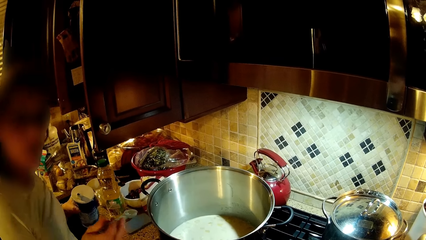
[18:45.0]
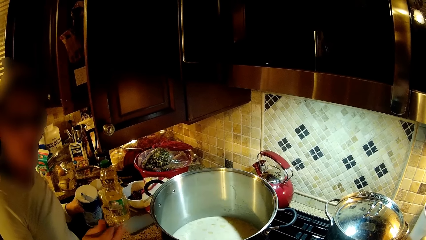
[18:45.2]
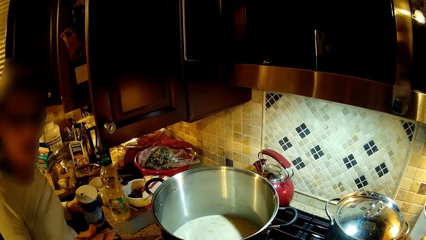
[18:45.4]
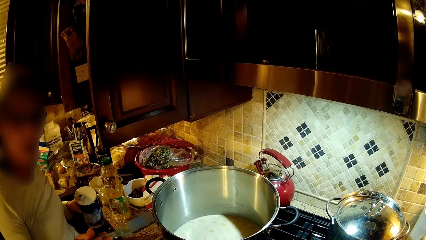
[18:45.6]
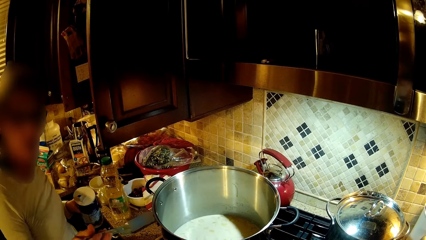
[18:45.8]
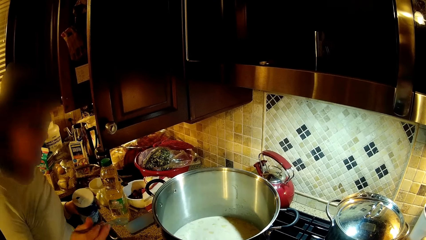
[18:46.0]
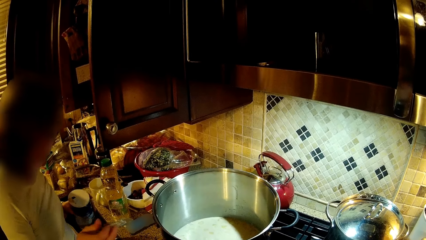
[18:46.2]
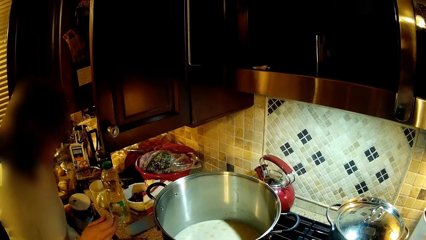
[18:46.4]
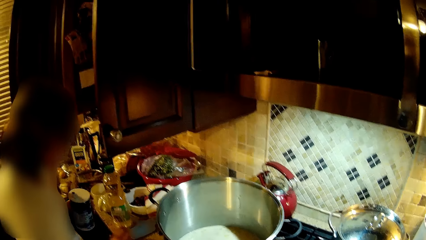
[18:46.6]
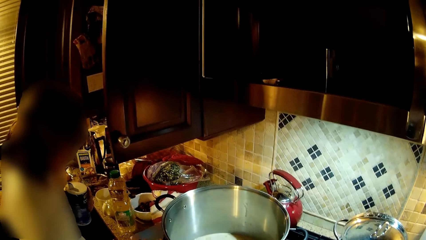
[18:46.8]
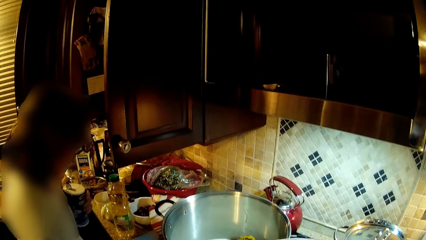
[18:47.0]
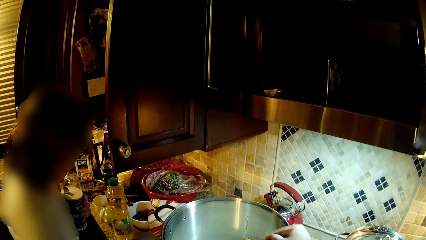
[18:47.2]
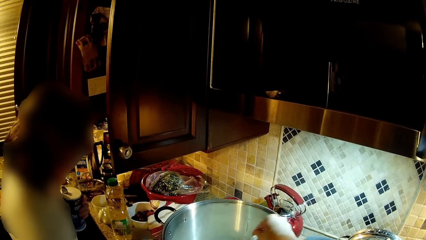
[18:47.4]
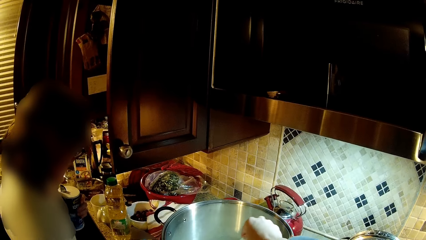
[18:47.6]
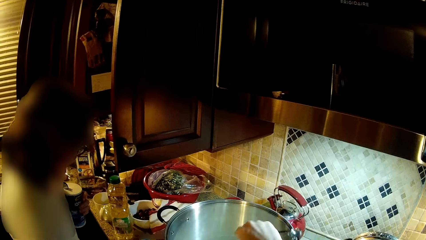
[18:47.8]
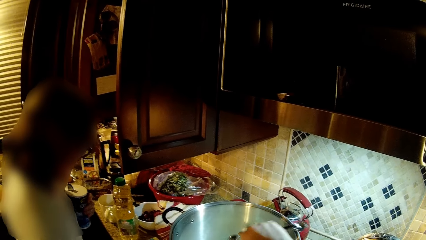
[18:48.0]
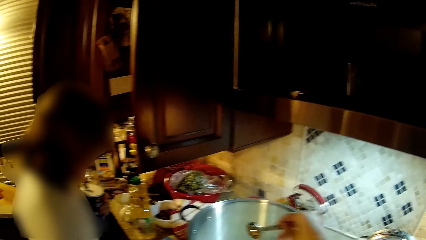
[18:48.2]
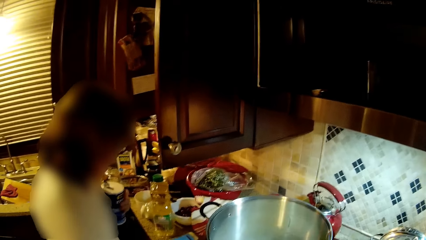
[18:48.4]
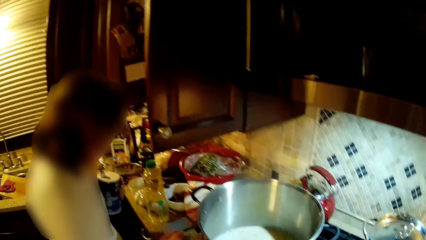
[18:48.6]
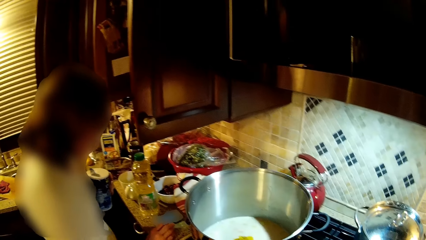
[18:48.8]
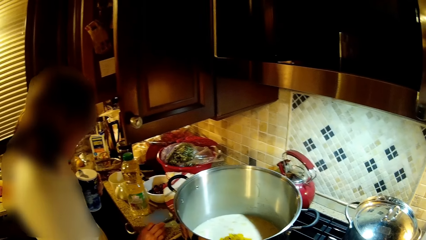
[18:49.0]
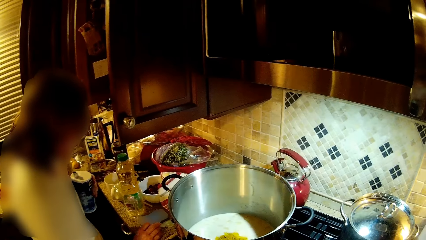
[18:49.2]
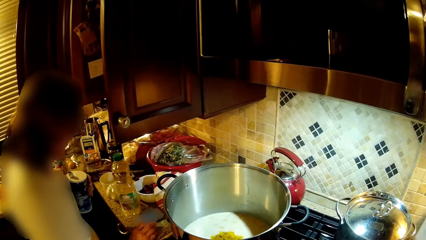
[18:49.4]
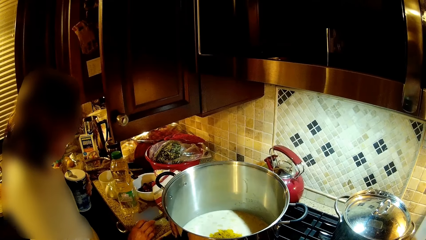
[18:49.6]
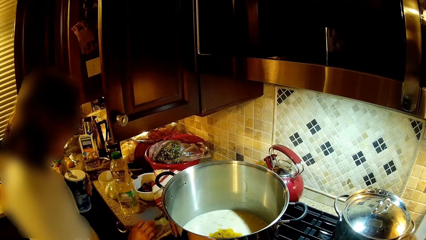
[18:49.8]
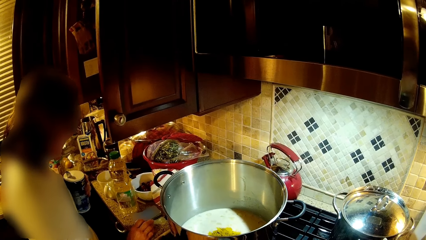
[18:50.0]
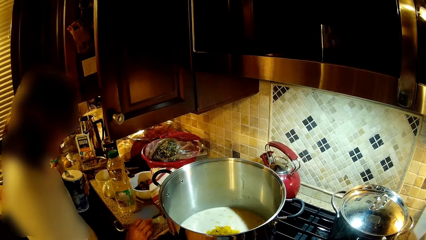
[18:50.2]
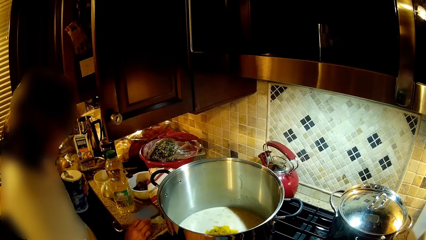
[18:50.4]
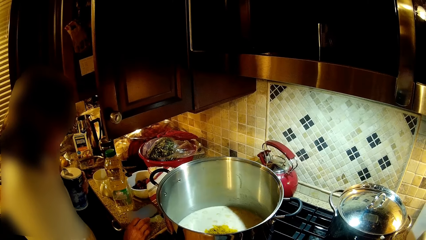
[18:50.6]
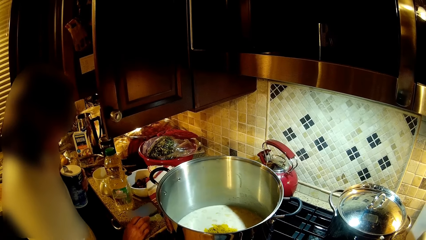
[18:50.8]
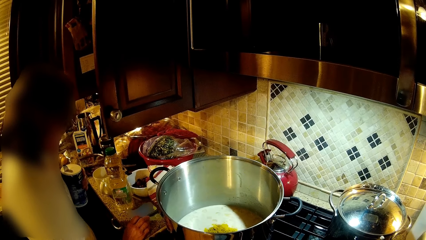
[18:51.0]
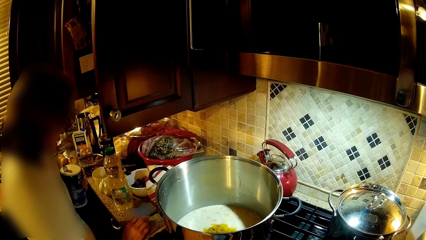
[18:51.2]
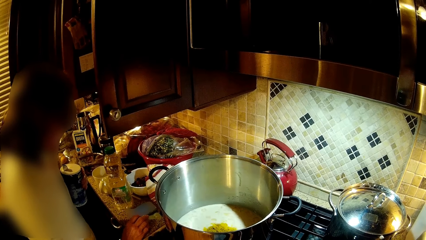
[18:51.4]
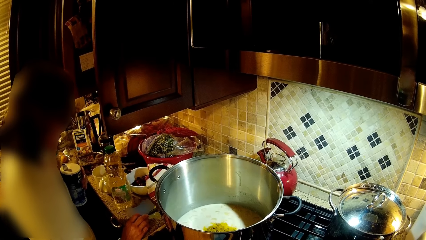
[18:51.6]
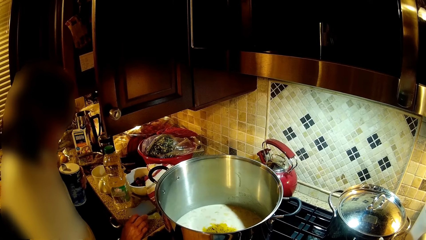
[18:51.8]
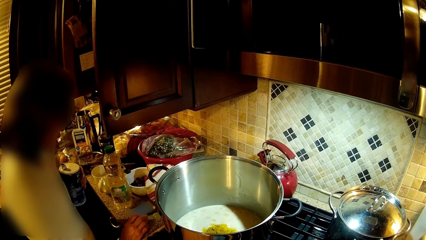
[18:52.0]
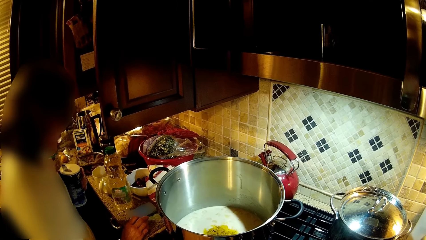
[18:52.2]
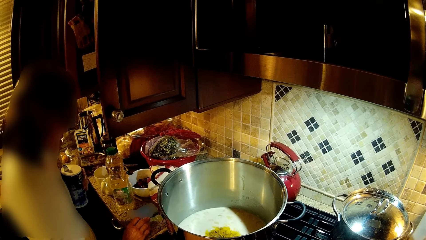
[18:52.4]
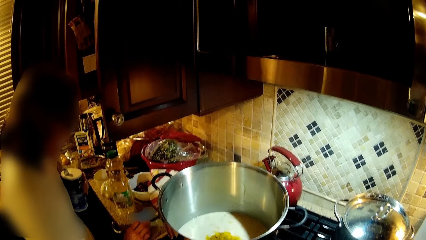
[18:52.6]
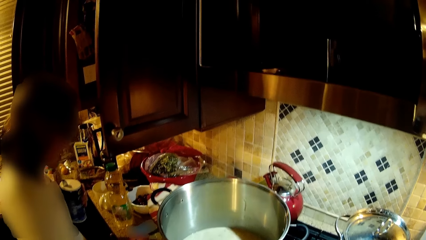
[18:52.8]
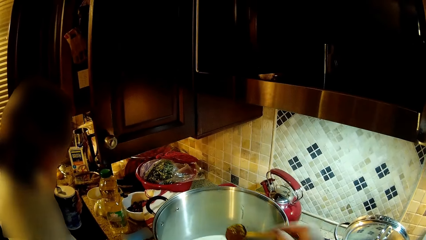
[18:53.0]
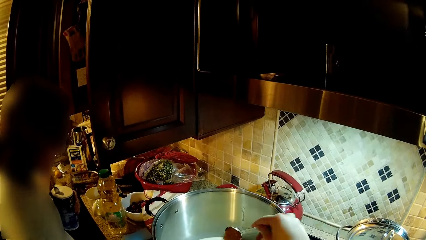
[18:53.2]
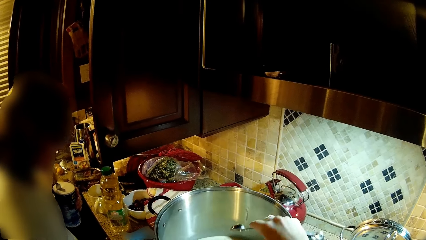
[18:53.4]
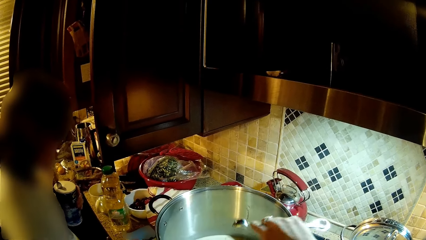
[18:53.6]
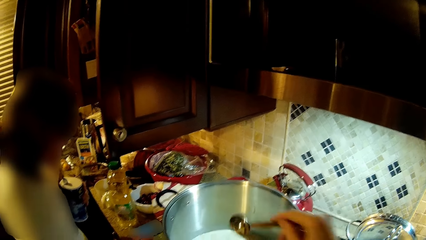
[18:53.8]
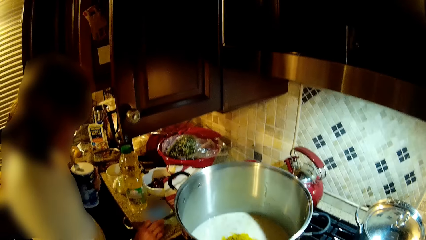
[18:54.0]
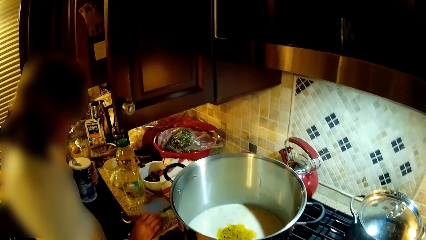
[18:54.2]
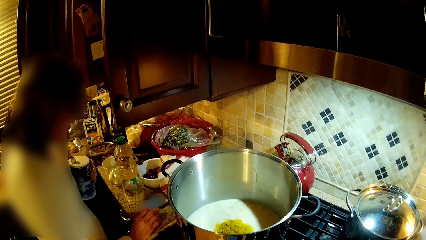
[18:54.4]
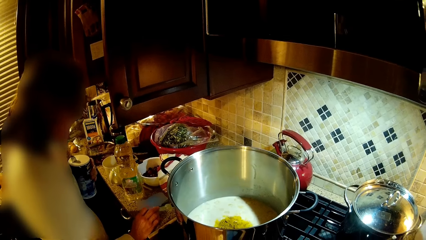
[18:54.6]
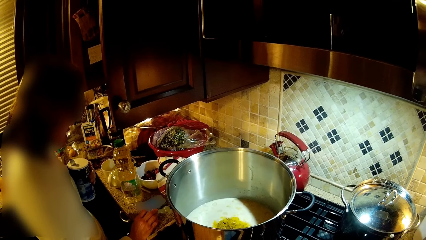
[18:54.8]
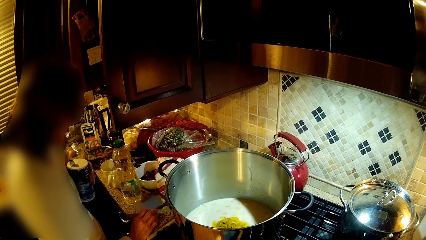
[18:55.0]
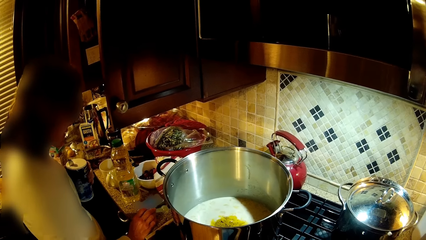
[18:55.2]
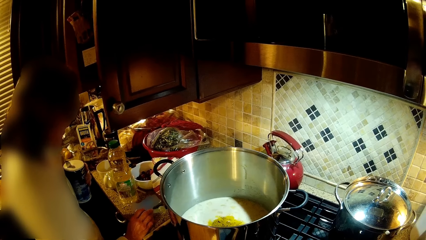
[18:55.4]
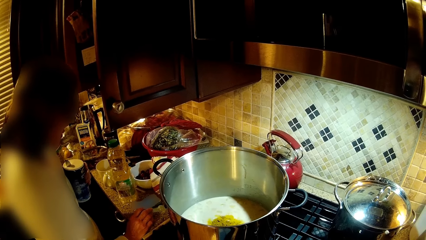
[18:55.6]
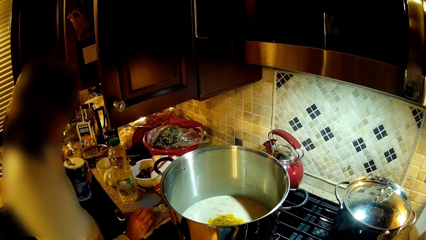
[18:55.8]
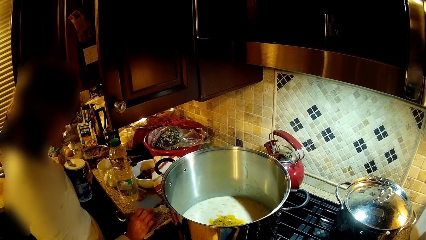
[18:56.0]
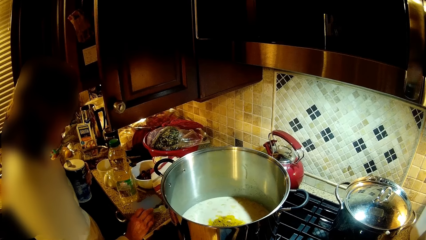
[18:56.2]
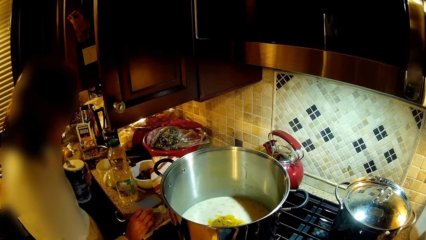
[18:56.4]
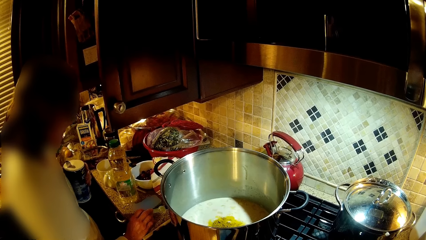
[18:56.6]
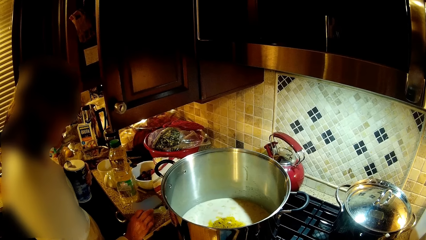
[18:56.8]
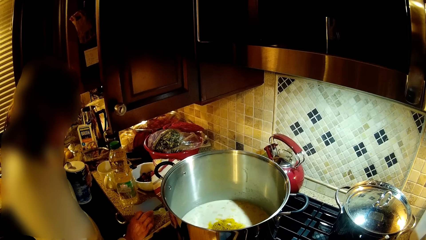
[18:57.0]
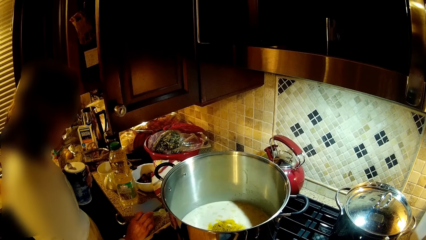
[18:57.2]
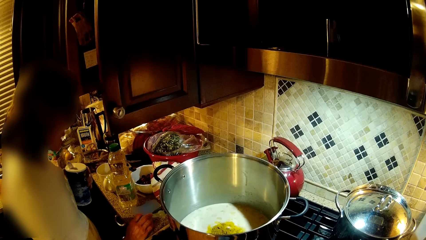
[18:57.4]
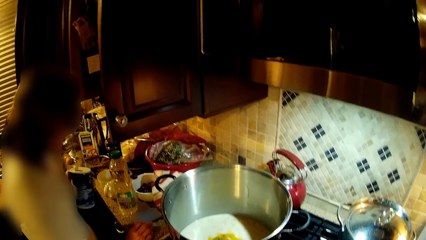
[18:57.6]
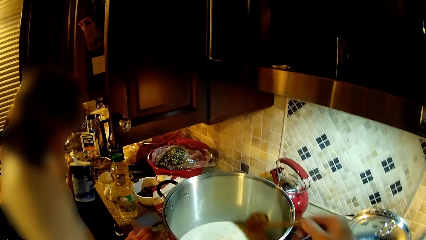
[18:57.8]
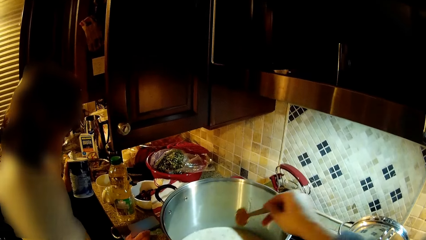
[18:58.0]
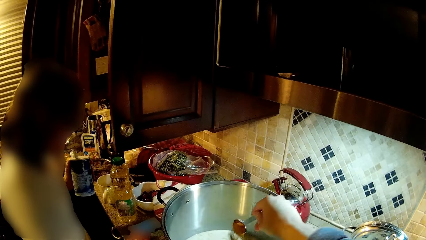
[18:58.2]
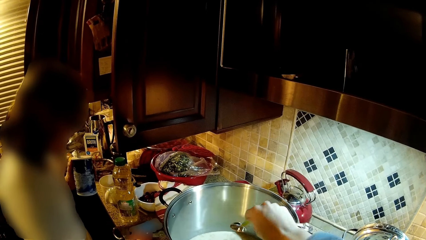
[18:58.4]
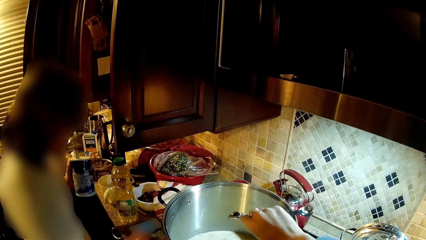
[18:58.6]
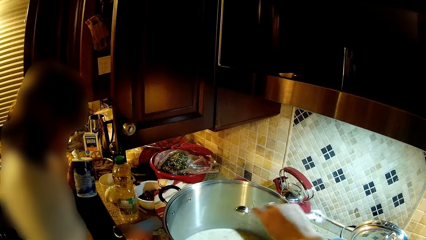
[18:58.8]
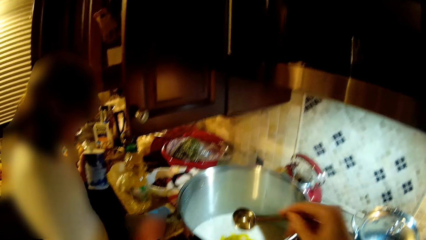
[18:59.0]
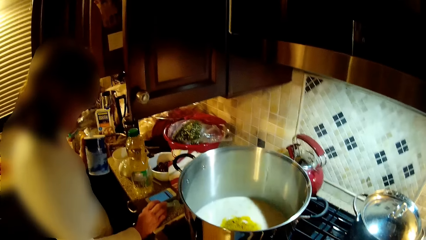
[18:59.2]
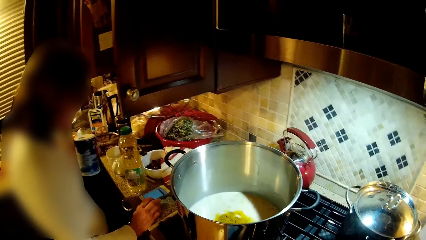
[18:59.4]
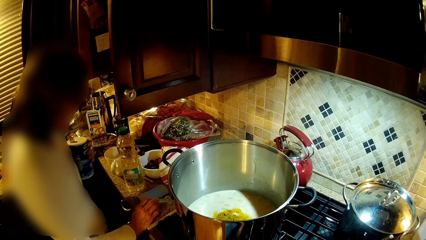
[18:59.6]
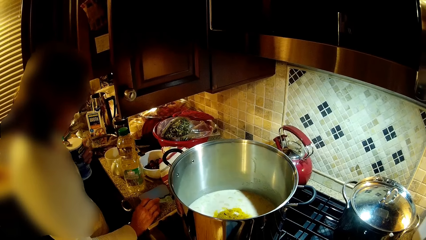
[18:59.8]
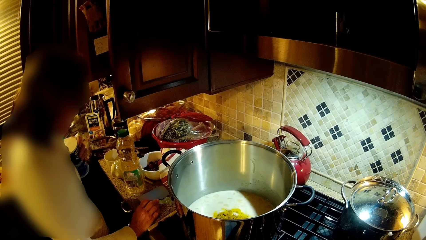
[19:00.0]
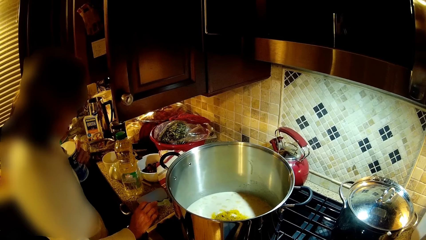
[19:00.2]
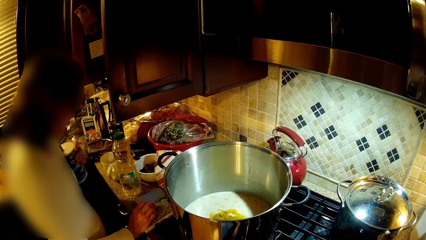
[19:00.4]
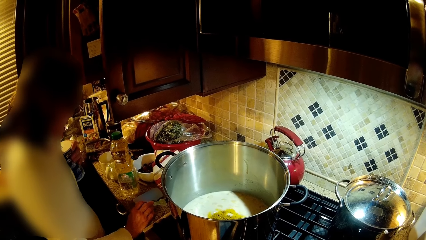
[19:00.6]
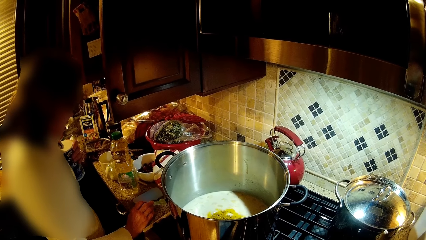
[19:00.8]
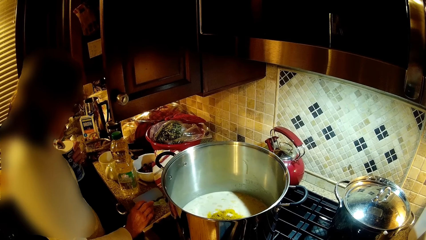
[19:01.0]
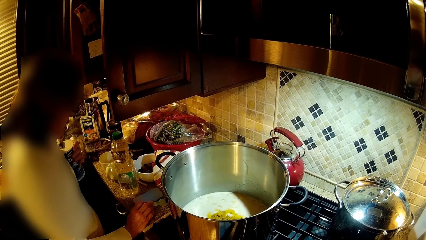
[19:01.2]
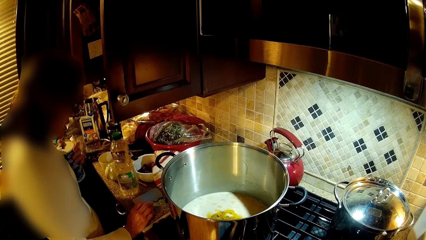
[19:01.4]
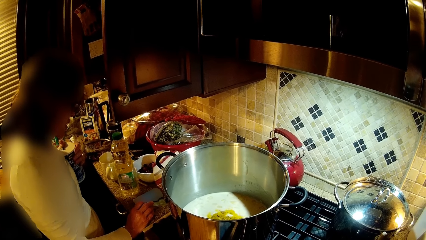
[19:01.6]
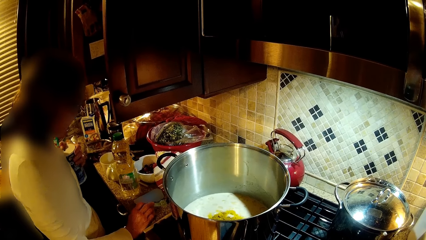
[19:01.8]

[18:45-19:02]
A woman turns and puts something in a cooking pot. The camera wearer puts a spice into the cooking pot. The woman puts the spoon on the counter and operates a phone. The camera wearer puts a spice into the cooking pot. The woman operates the phone. The camera wearer puts a spice into the cooking pot. The woman operates the phone.
